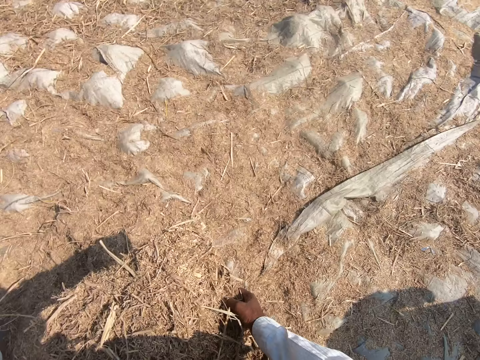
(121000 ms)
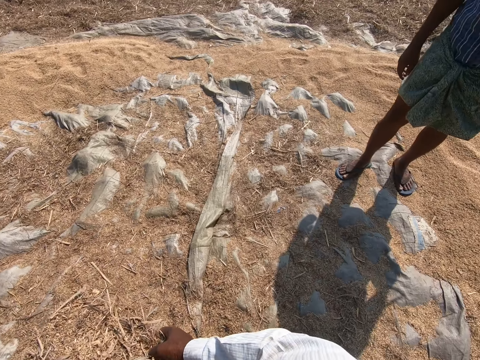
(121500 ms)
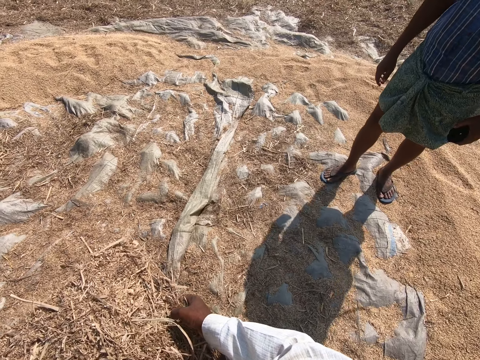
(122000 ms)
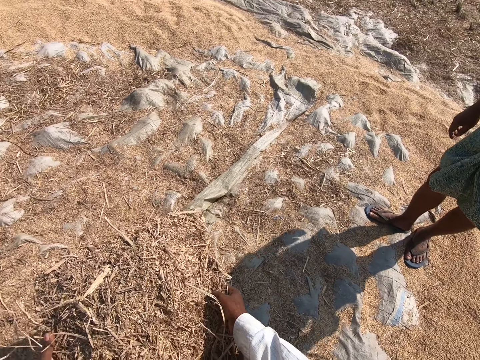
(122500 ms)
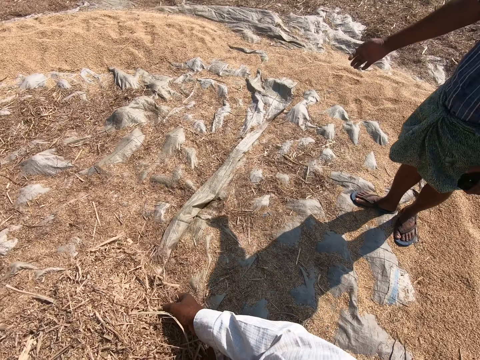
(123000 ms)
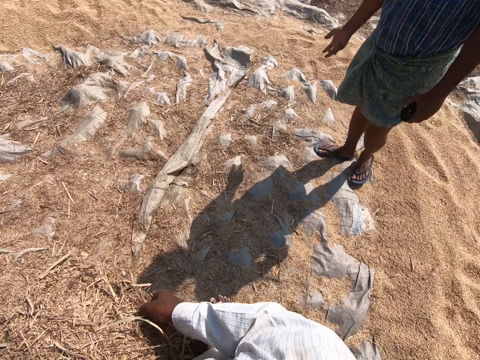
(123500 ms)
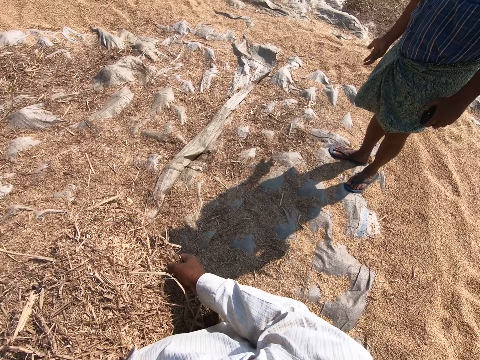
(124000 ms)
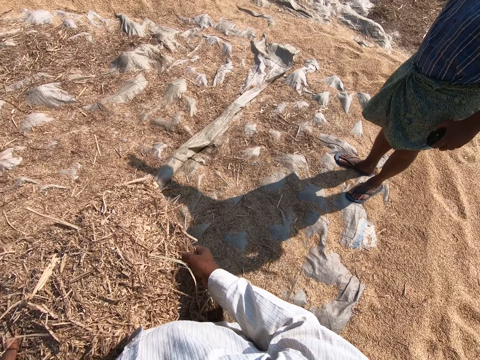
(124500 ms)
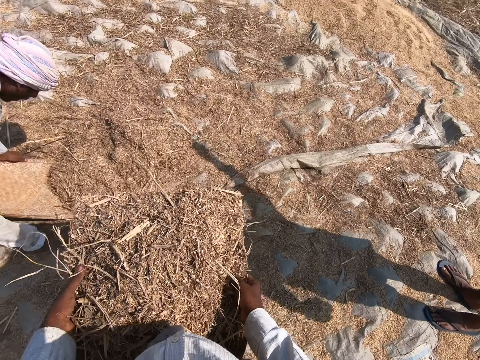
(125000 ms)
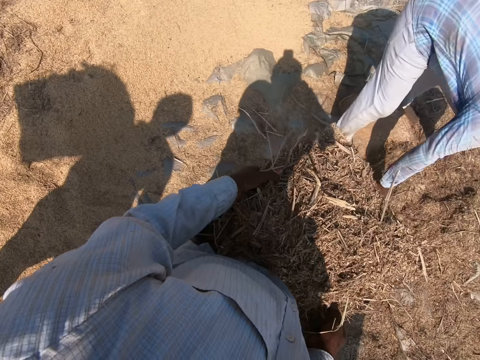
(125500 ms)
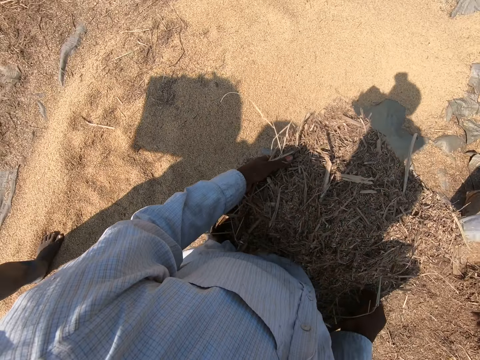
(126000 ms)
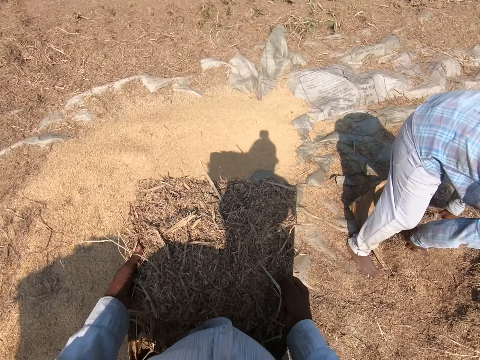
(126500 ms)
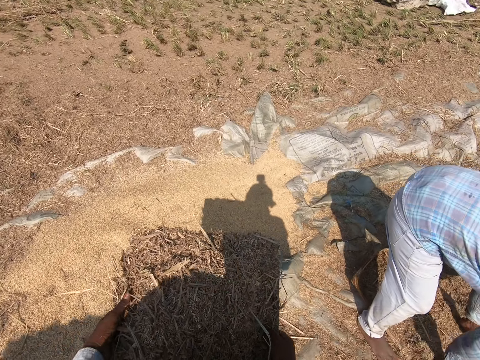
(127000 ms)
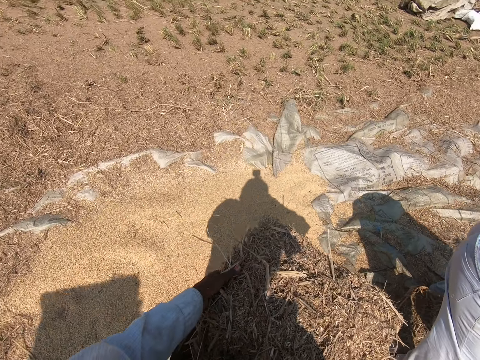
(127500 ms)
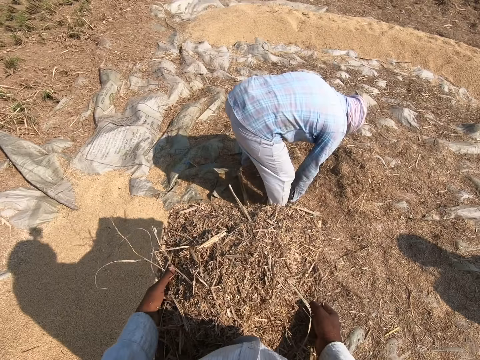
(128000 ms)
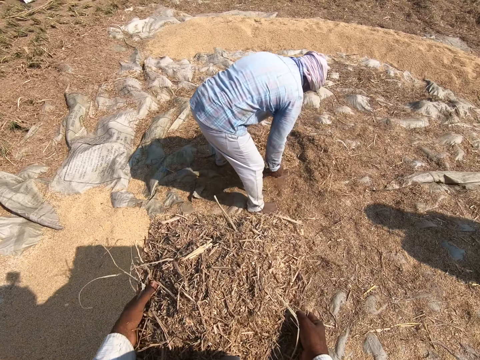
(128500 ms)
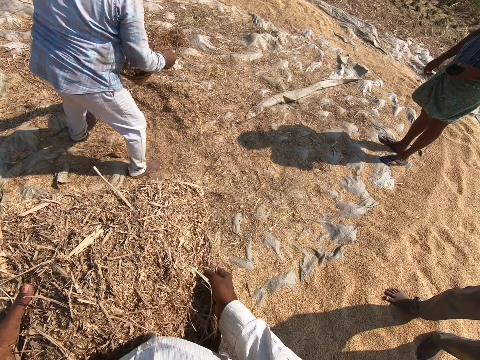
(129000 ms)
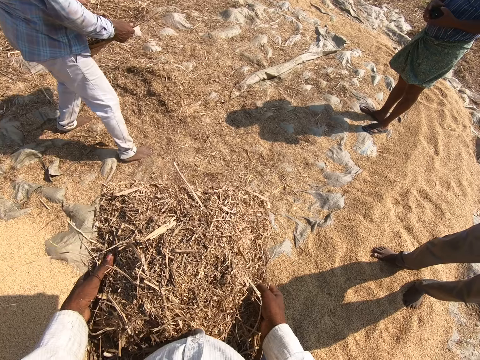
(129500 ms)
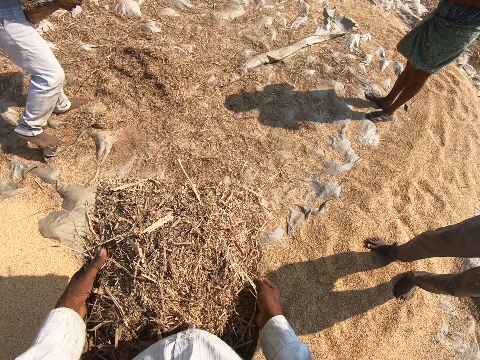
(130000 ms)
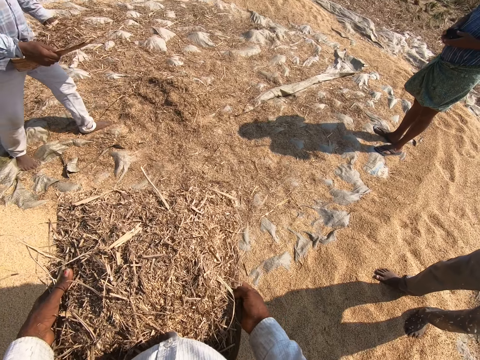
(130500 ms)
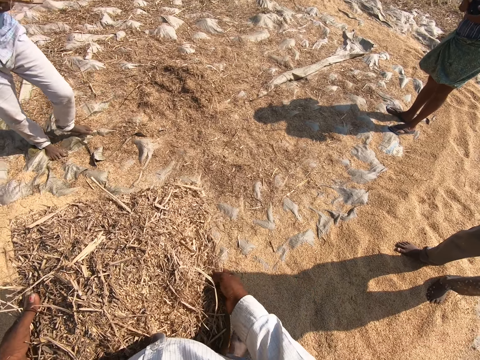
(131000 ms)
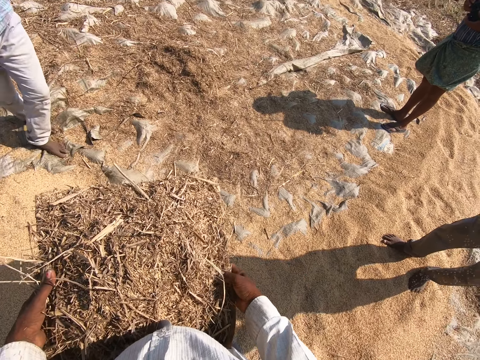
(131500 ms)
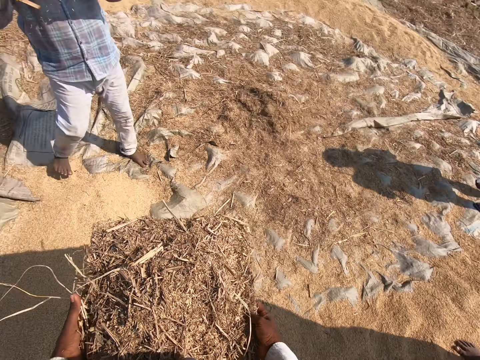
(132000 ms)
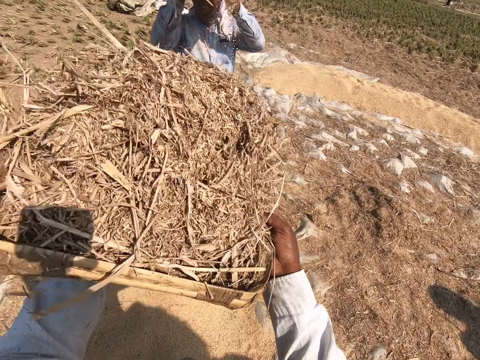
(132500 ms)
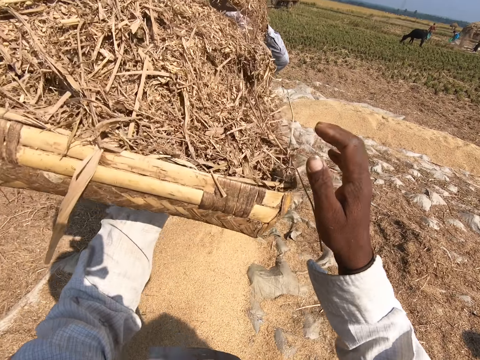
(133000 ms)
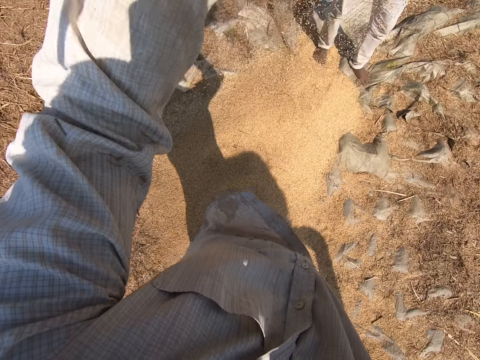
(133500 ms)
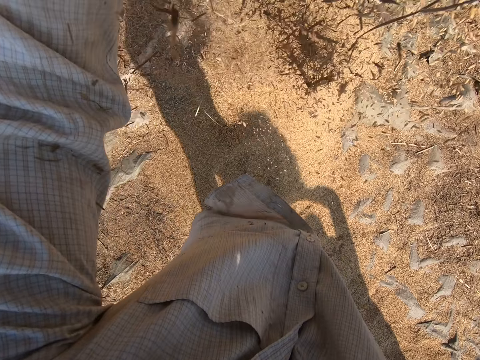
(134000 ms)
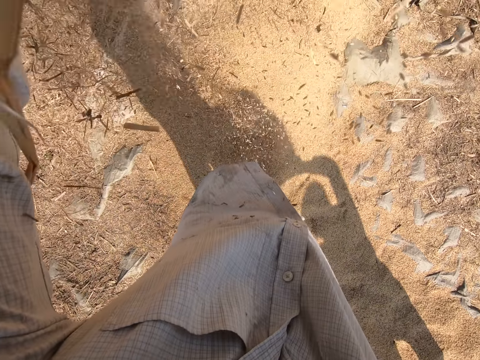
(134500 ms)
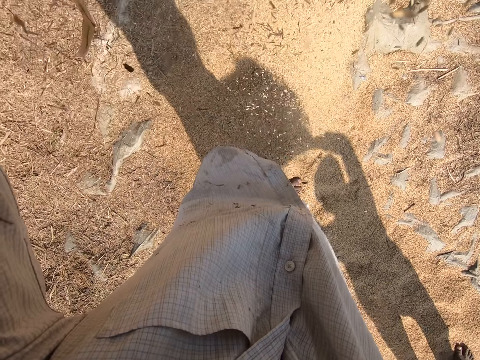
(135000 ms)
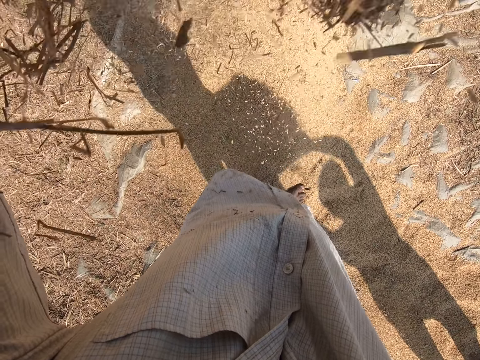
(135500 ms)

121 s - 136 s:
The camera wearer carries the sheaves. They walk on the sesame. A man gestures his hand. A man talks. Another man bends and puts the sesame on the winnowing tray. The camera wearer walks on the sesame. The other man lifts the winnowing tray with both hands, stands up, and walks on the sesame. The camera wearer talks. The other man winnows the sesame with a winnowing tray. The camera wearer lifts the winnowing tray. They winnow the sesame with the winnowing tray. They pour the sheaves.

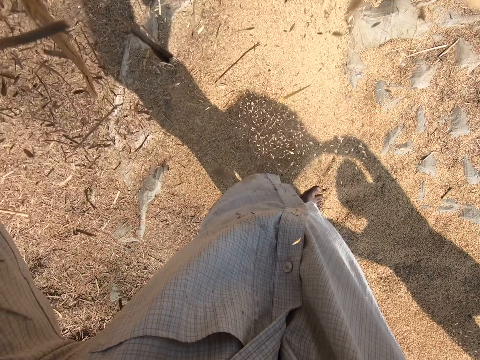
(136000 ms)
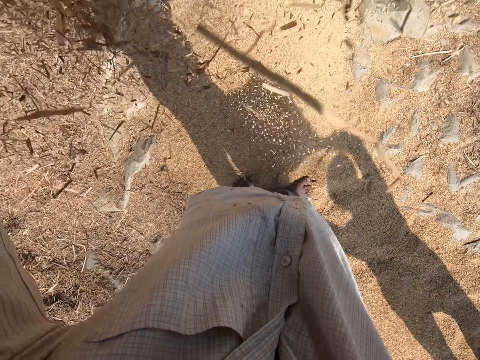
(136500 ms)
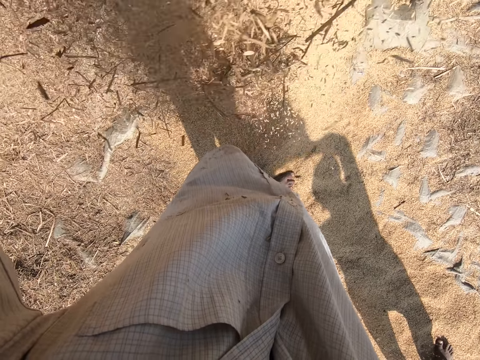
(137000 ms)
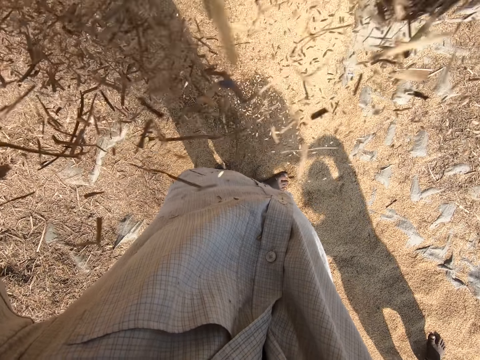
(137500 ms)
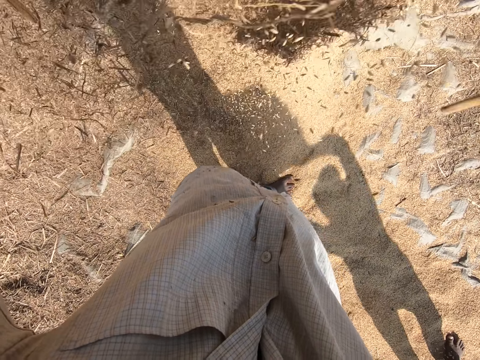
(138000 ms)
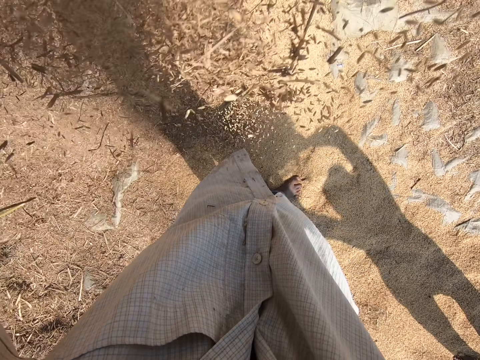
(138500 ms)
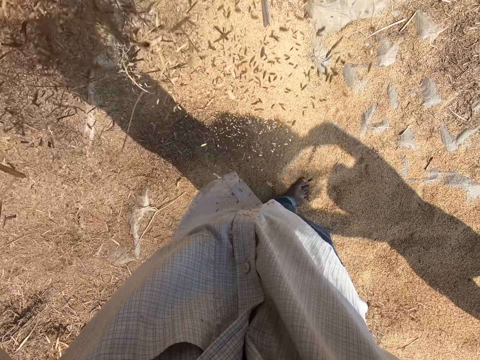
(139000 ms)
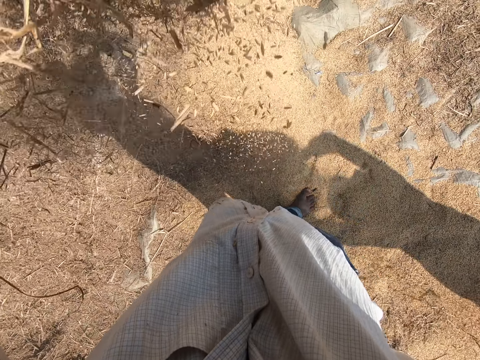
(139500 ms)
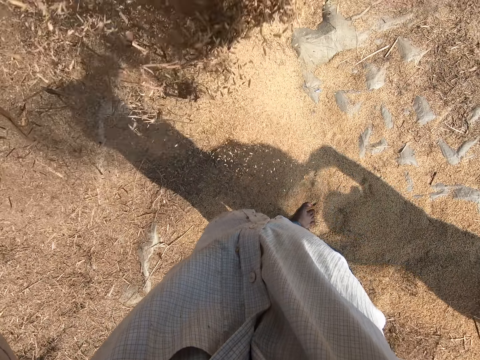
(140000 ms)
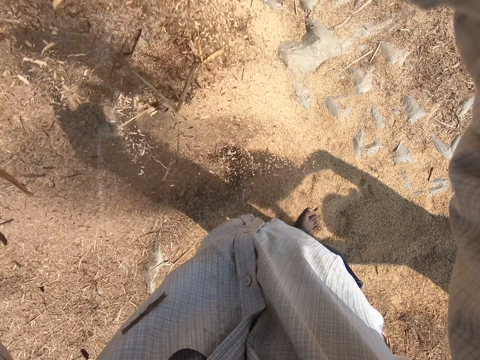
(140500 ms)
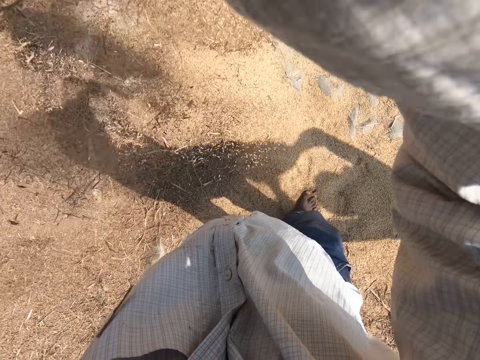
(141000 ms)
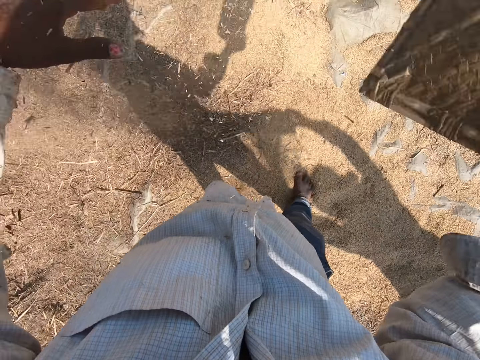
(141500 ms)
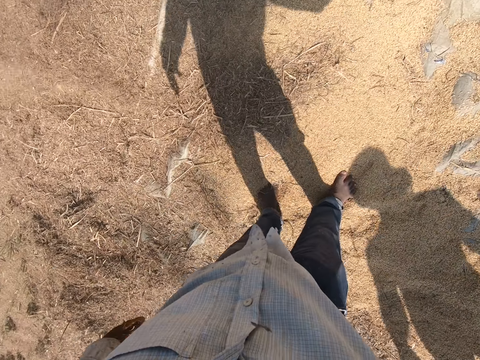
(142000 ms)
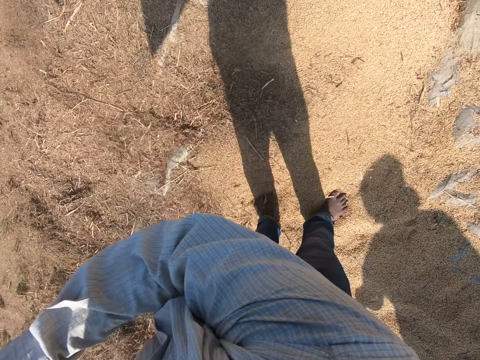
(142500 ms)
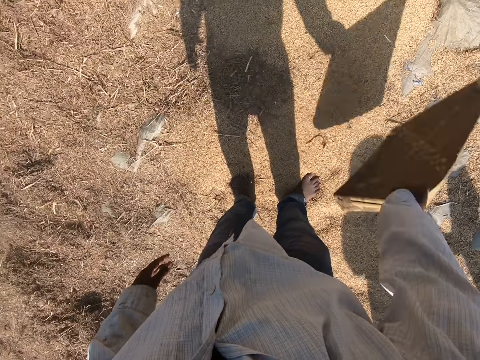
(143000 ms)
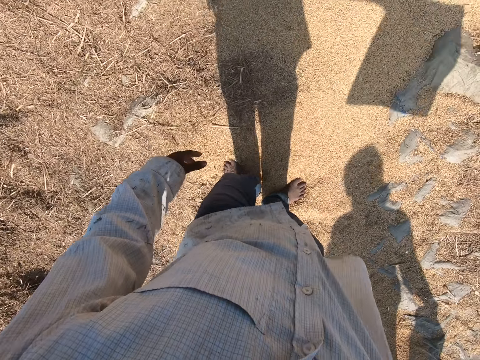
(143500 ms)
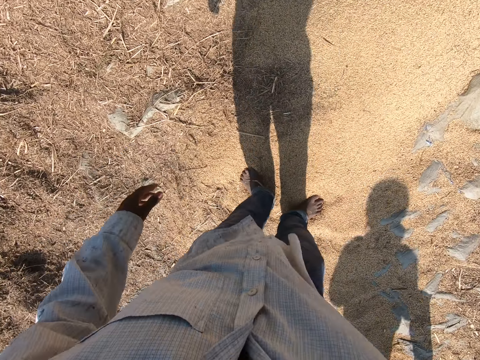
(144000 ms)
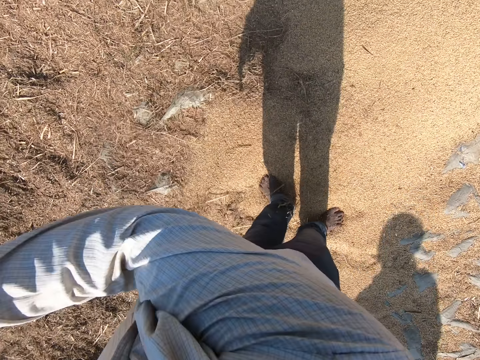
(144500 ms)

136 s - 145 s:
The camera wearer waves the sheaves tray in the air.

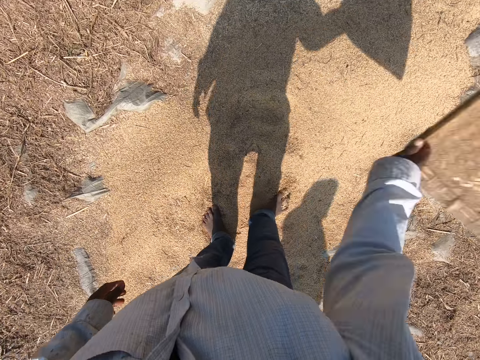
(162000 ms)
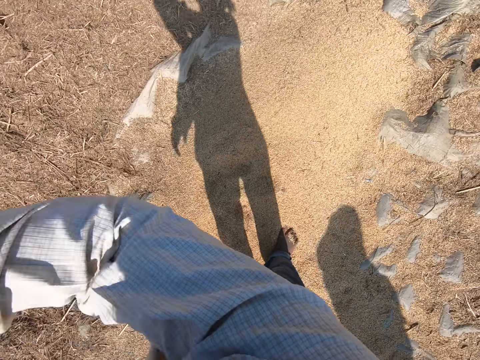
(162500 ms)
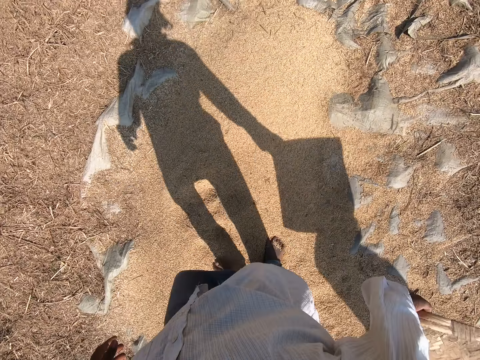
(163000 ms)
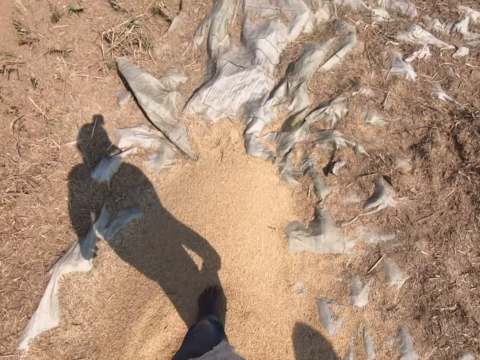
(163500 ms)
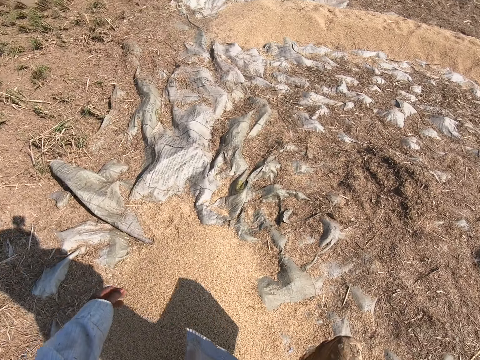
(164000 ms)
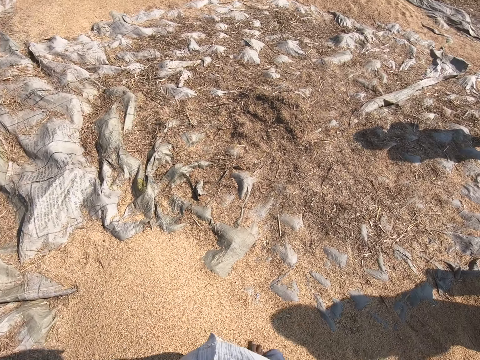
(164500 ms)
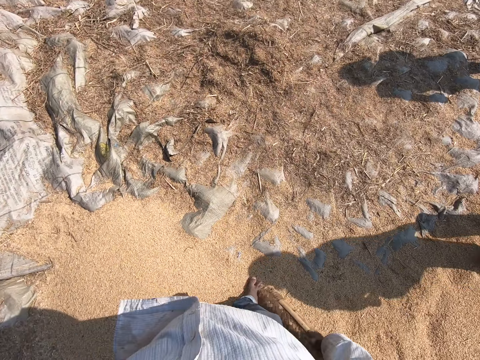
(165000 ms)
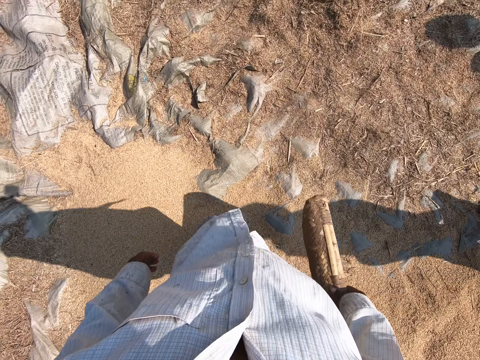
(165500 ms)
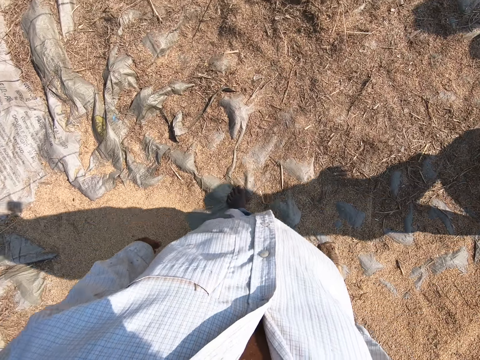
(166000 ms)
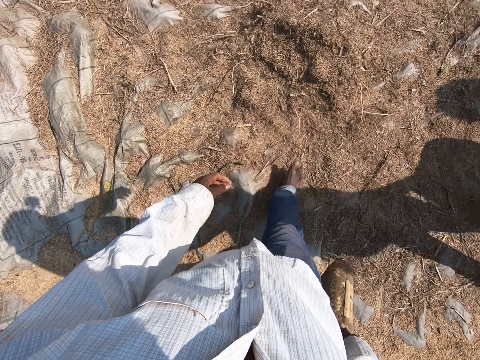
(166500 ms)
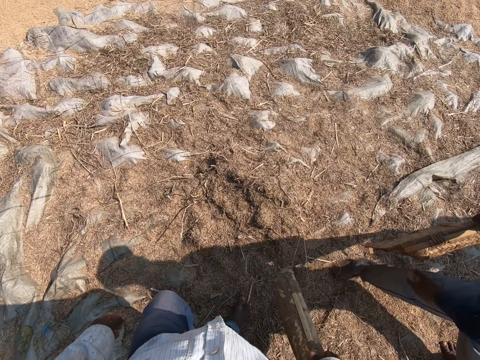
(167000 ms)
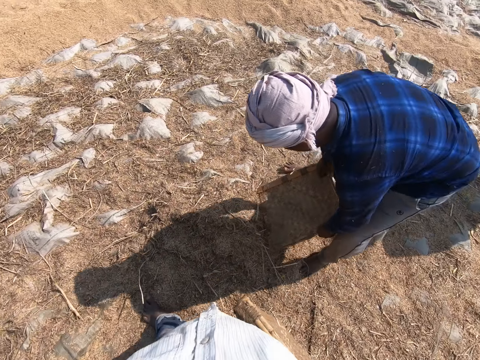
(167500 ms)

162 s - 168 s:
The camera wearer winnows the sesame with a winnowing tray. They walk on the sesame.
